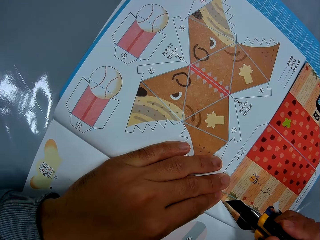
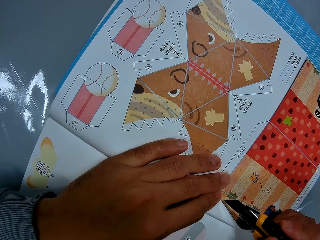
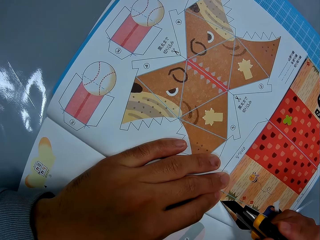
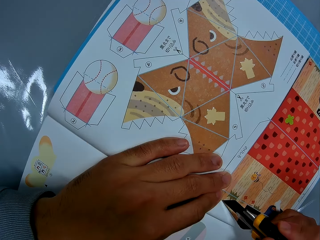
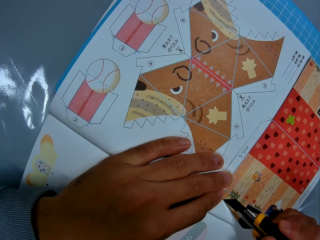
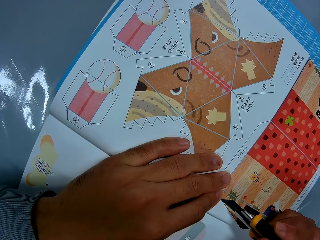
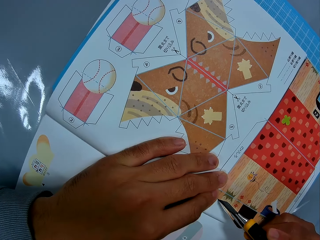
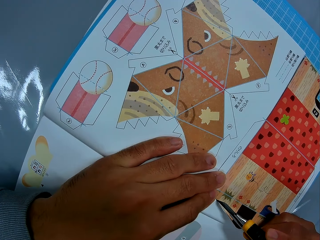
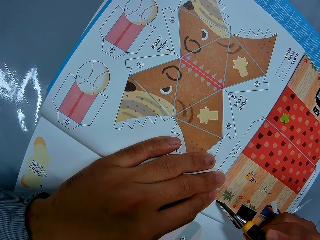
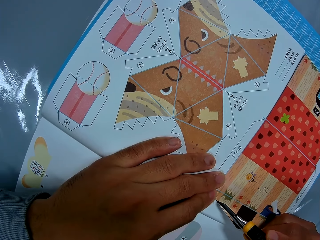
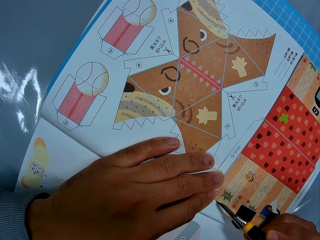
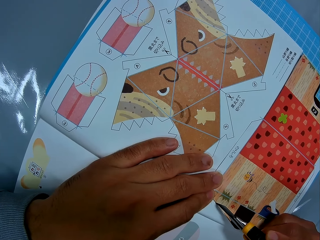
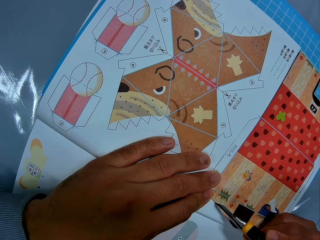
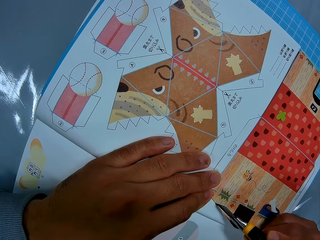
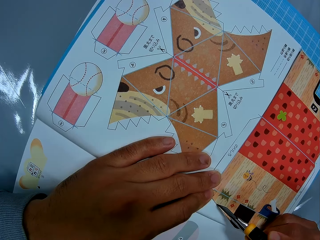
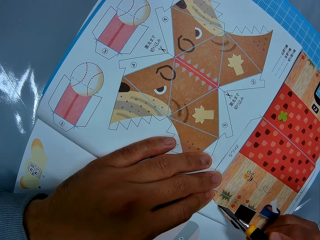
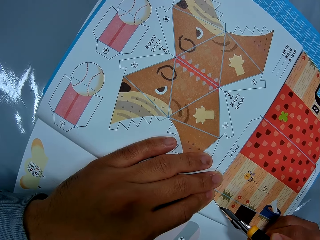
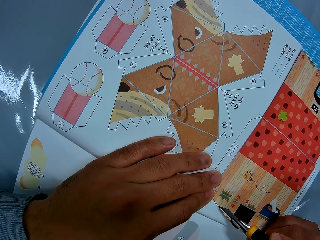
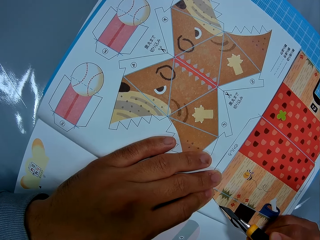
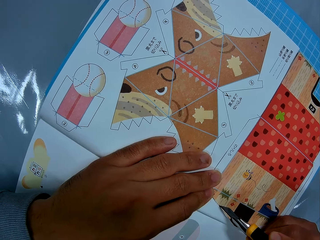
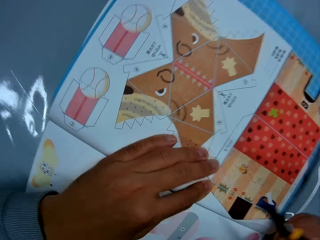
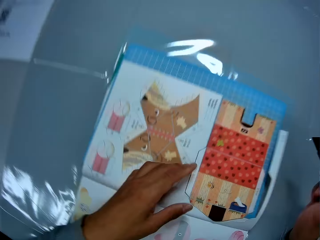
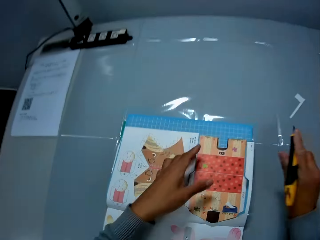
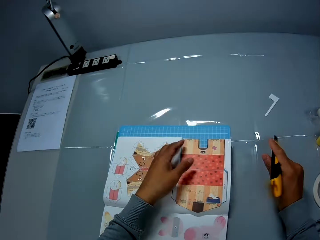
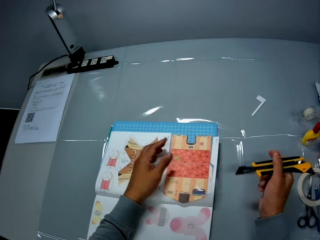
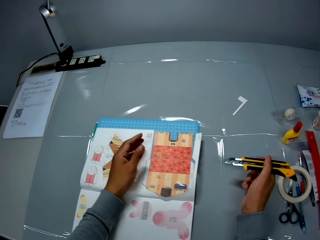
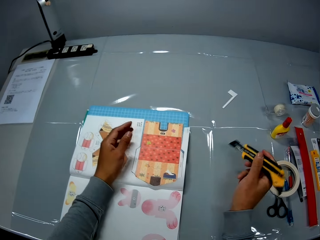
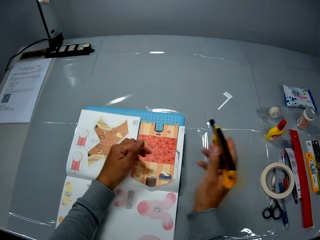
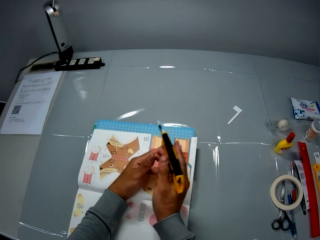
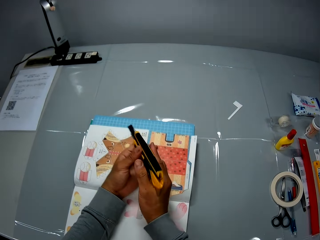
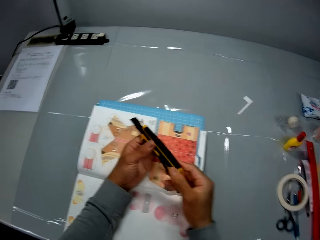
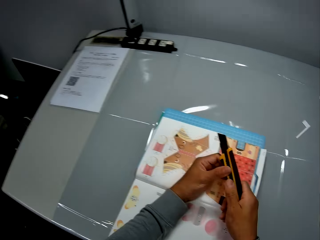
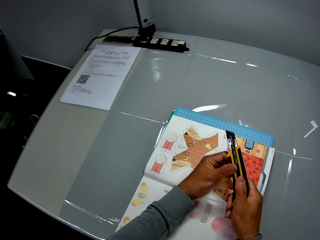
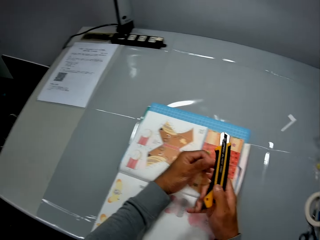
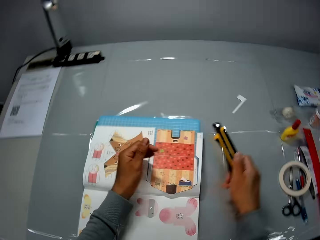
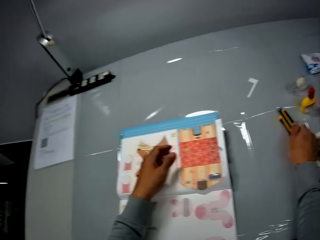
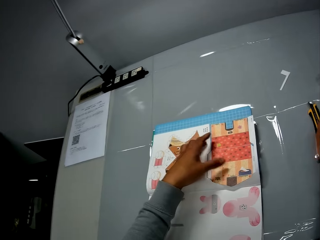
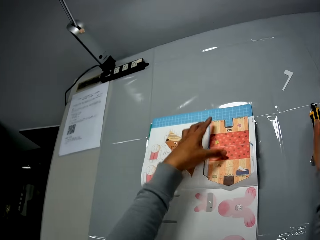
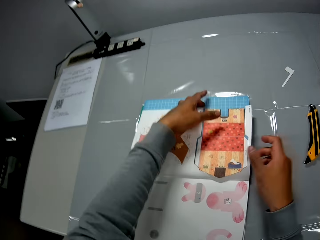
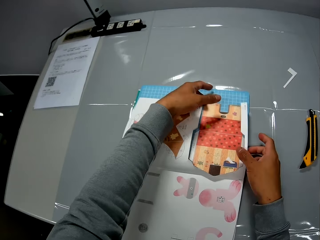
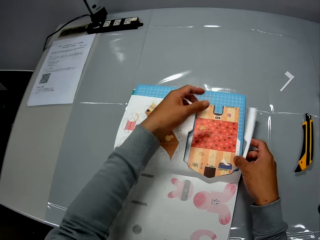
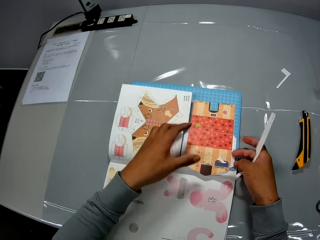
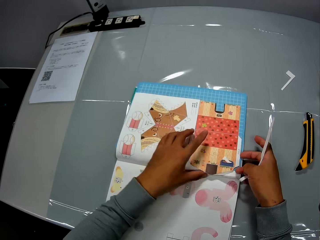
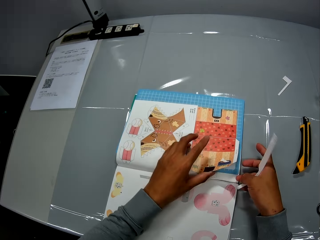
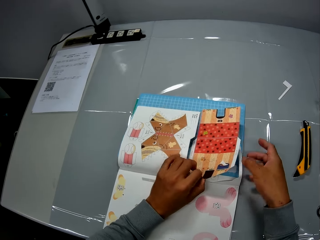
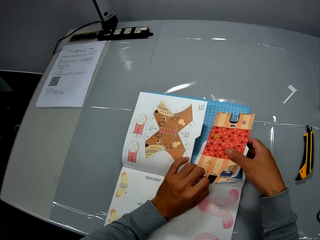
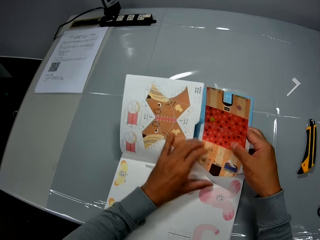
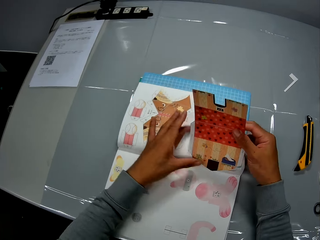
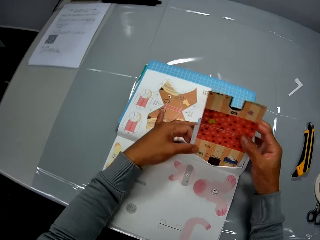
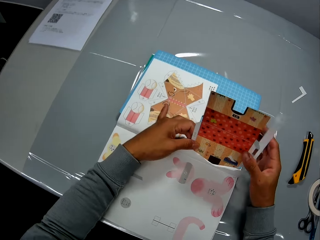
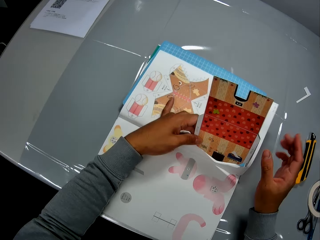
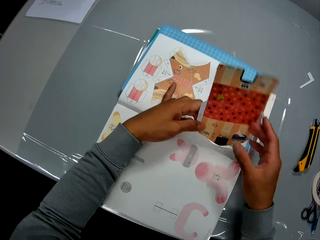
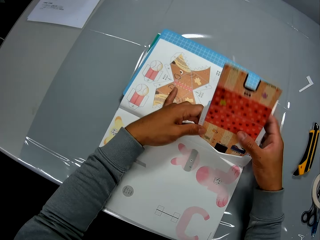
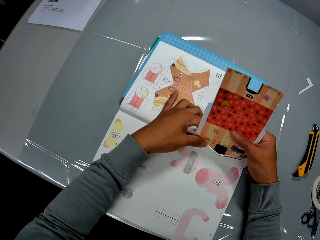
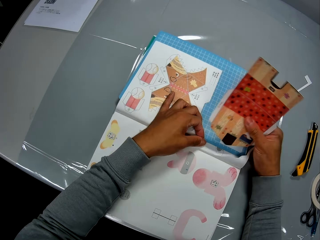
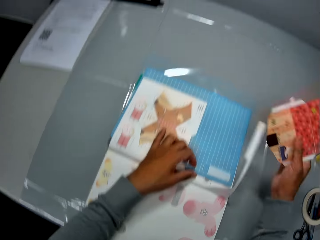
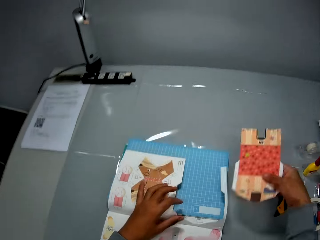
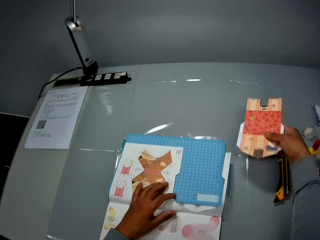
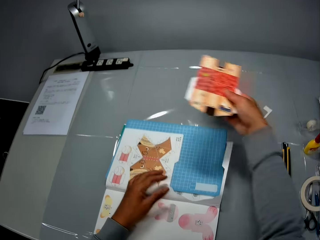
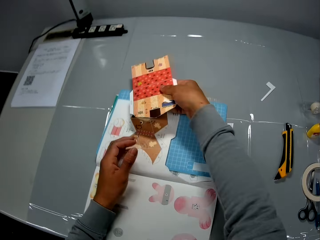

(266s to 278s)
The camera wearer removes hands from the picture and moves the craft knife or utility knife towards the other hand. He adjusts the utility knife with his hands. He holds the craft knife with the other hand, pushes the safety lock on the craft knife, and moves the craft knife away. He drops the utility knife on the table with his right hand. He moves a hand along the picture, holds the cut part with the other hand, takes the picture, holds the picture with the other hand, moves the fingers, holds the picture, removes a hand from the picture, holds the picture, and separates the picture from the page. He cuts out the craft from the leaf of the craft book with his hands. He moves the picture away.

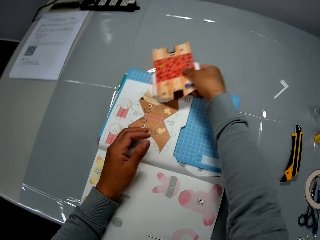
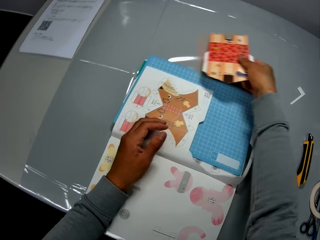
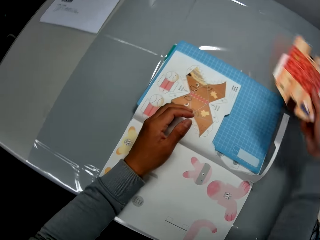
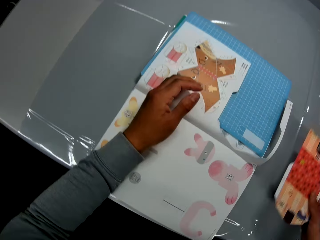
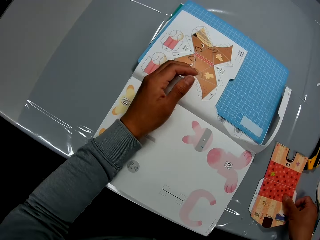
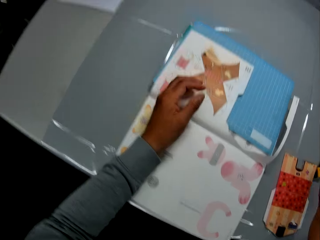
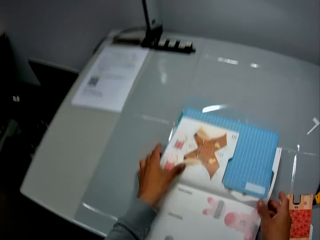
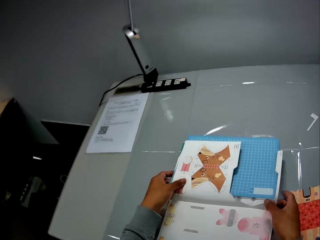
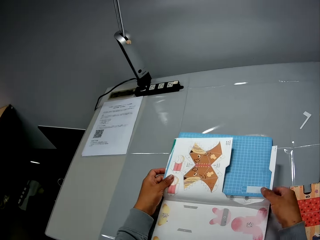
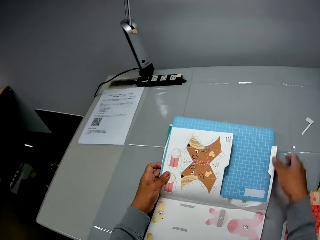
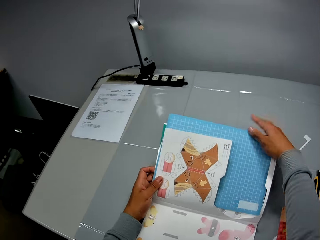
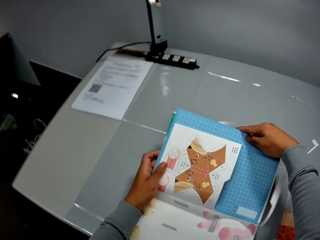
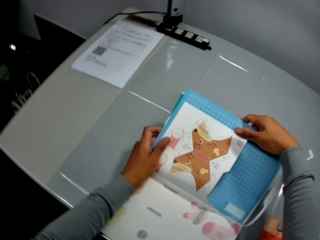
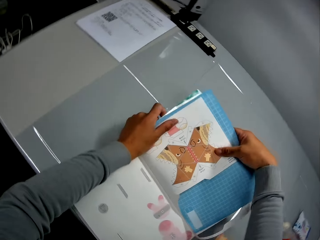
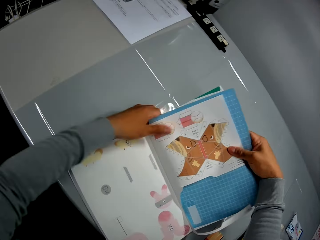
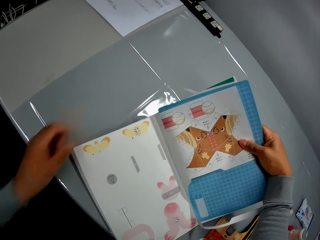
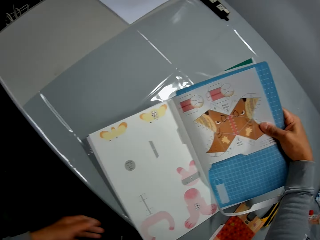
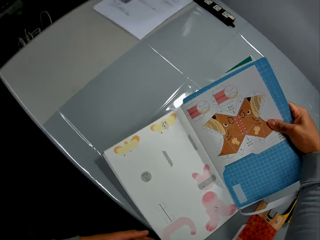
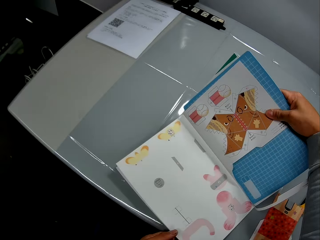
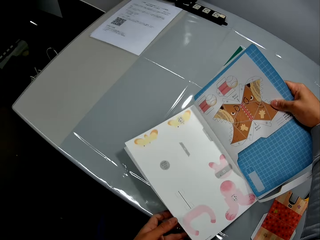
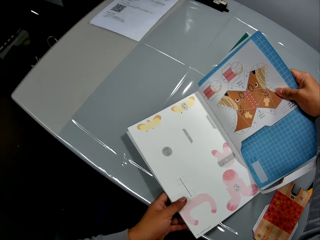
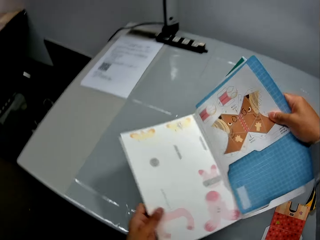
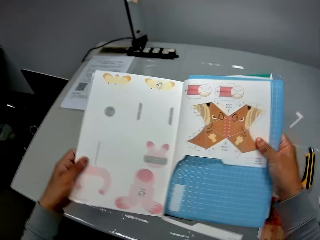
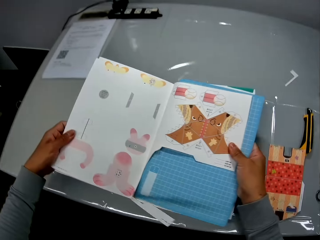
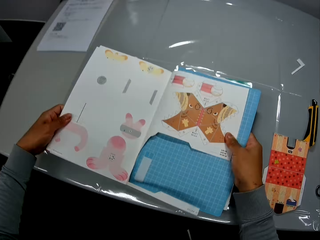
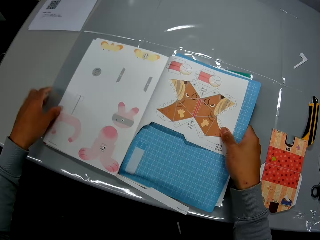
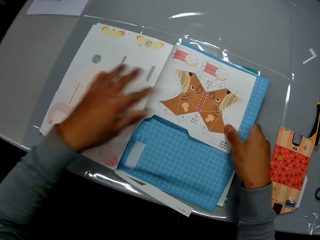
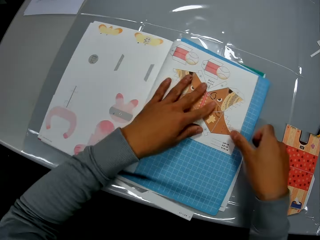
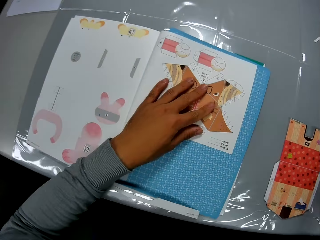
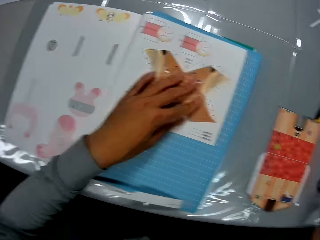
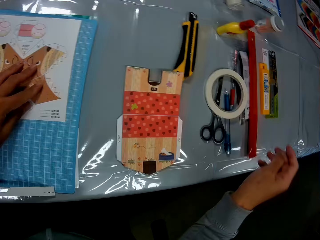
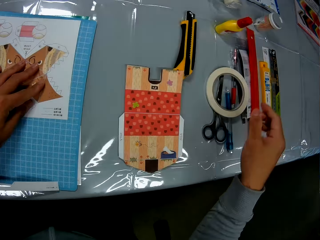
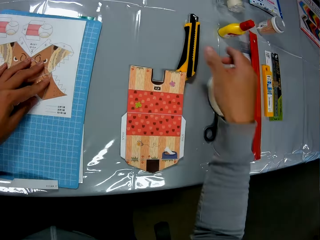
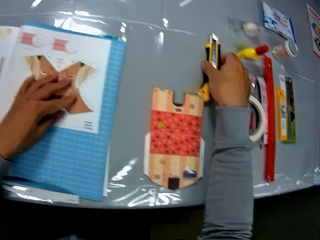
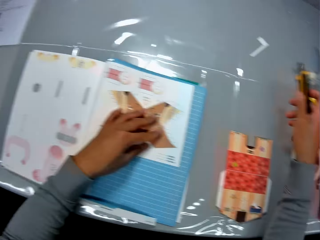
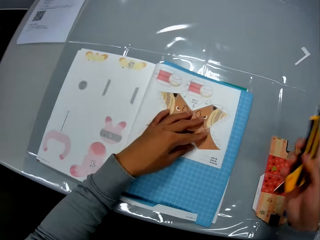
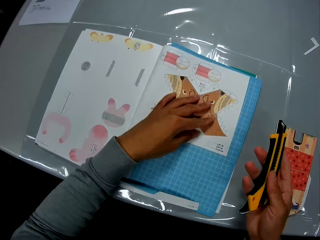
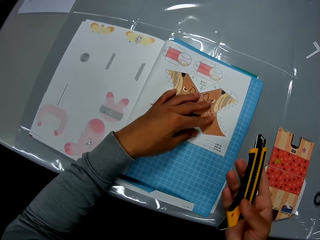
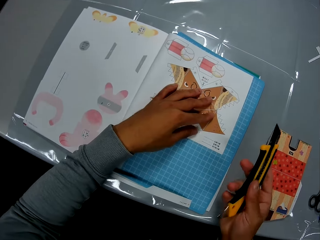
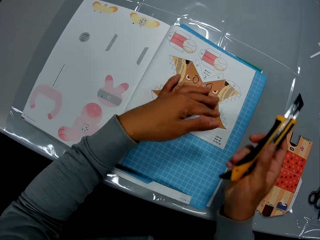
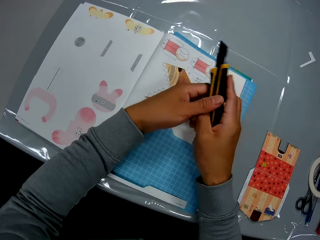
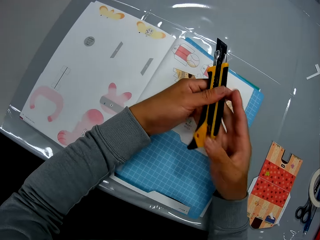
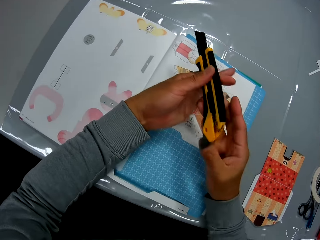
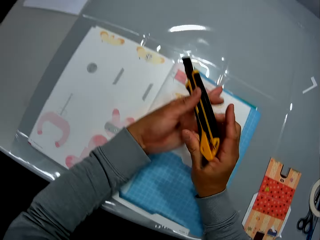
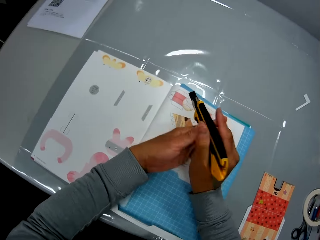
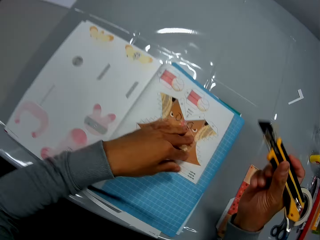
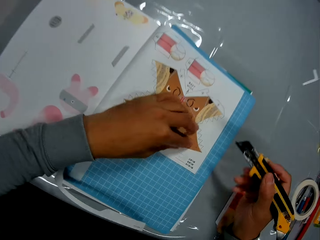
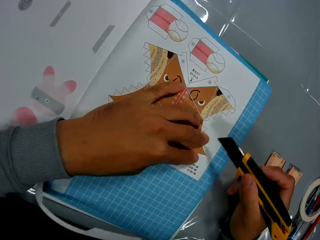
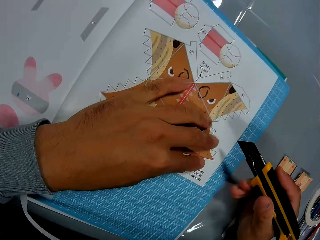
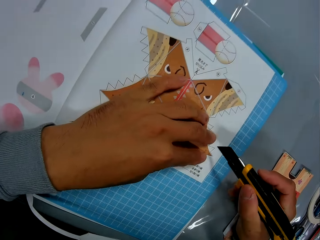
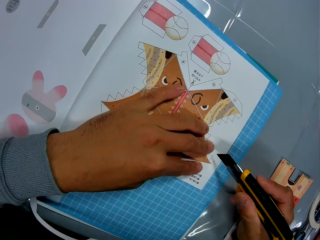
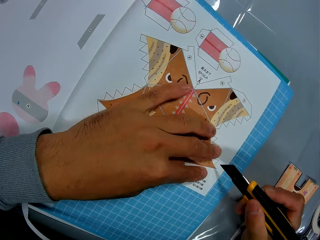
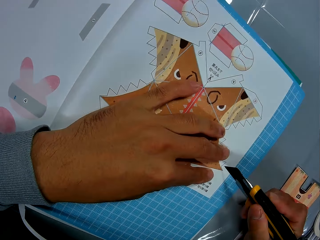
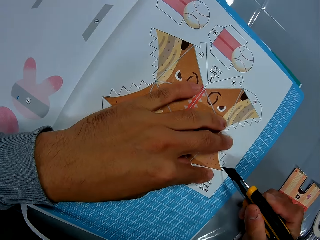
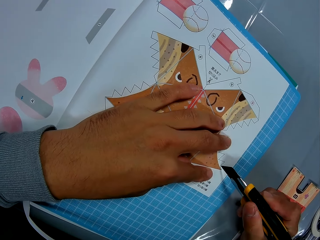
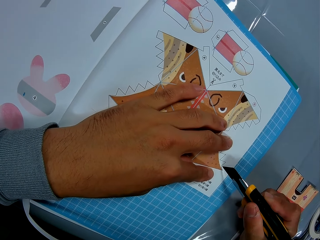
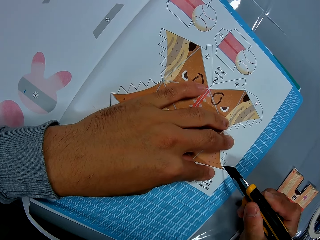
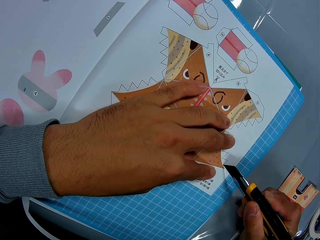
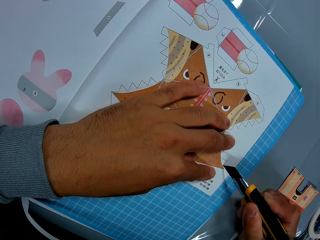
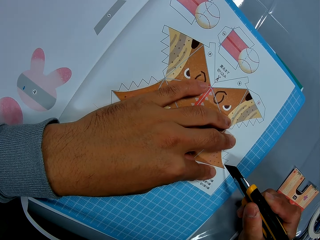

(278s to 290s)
The camera wearer drops the paper craft on the table with his right hand. He moves the cut paper with the picture. He adjusts the craft book or scrapbook with his hands. He holds the scrapbook, moves the cutting mat, holds the scrapbook with the other hand, moves a hand along the scrapbook, holds the book, turns the scrapbook, puts the scrapbook on the table, puts a hand on the scrapbook, and removes the other hand from the scrapbook. He picks up the utility knife or craft knife from the table with his right hand. He adjusts the utility knife with his hands. He holds the utility knife. He cuts through the leaf of the craft book with the utility knife.
